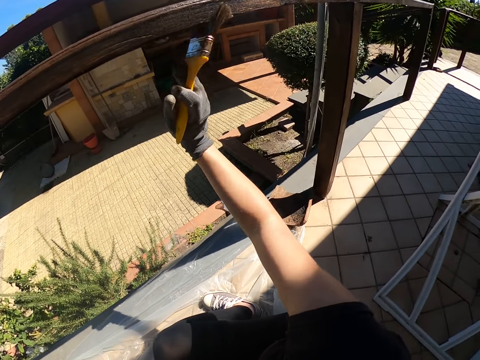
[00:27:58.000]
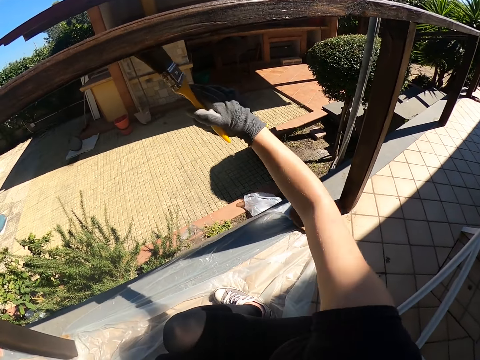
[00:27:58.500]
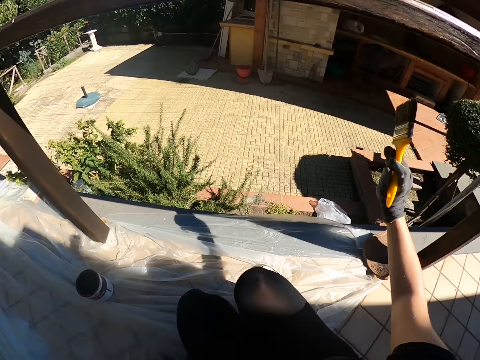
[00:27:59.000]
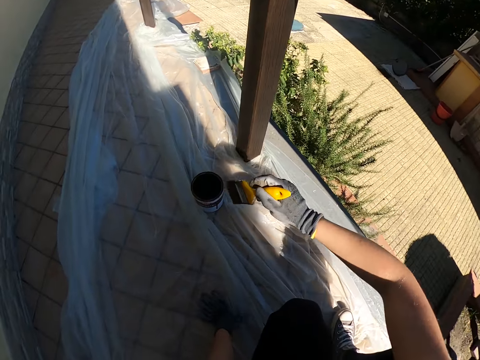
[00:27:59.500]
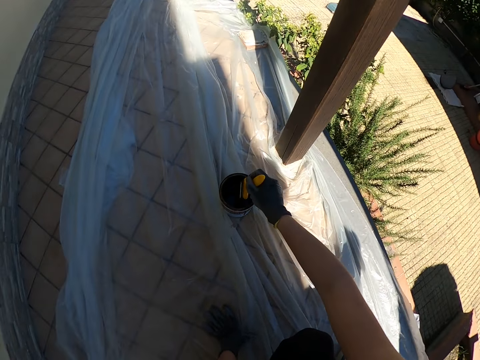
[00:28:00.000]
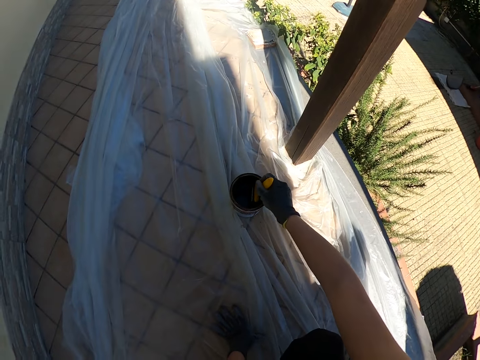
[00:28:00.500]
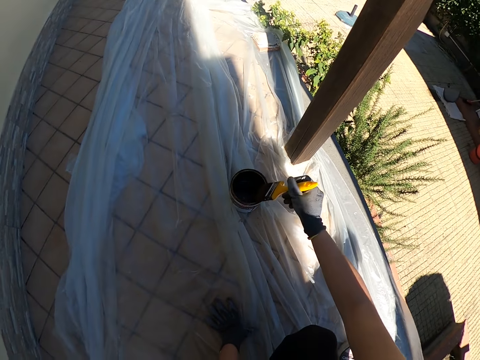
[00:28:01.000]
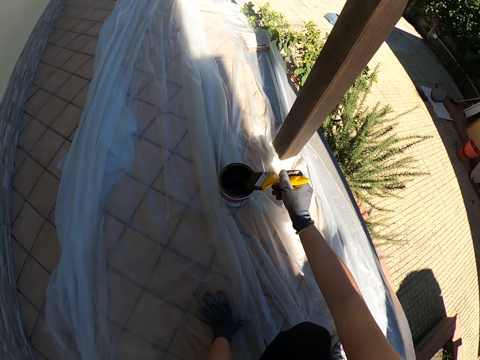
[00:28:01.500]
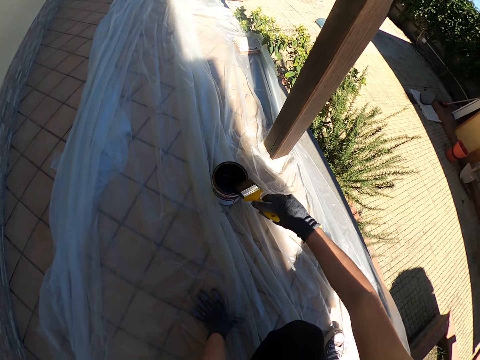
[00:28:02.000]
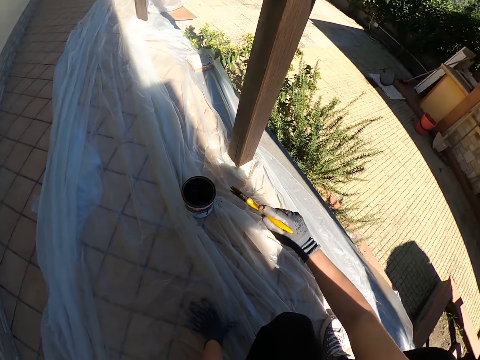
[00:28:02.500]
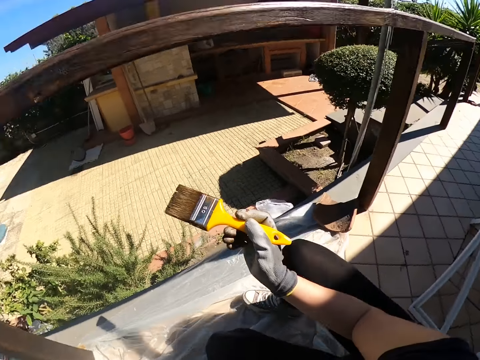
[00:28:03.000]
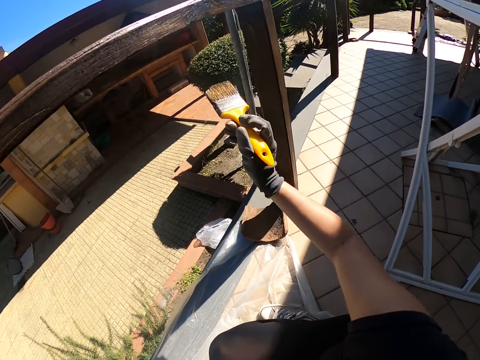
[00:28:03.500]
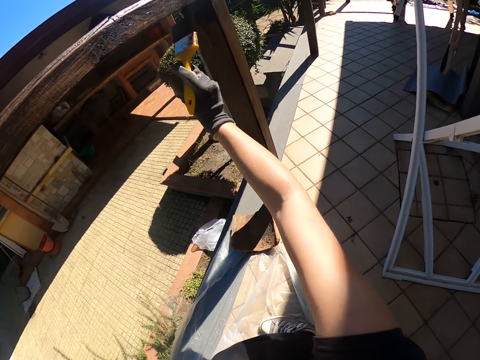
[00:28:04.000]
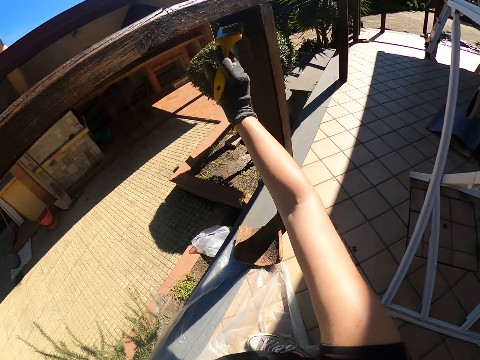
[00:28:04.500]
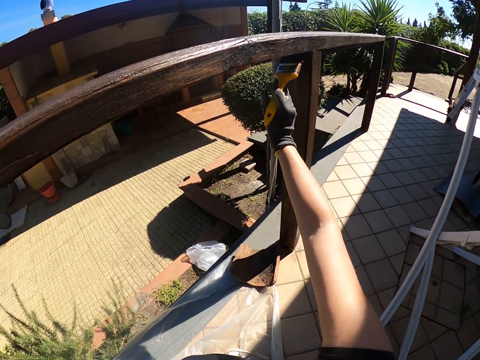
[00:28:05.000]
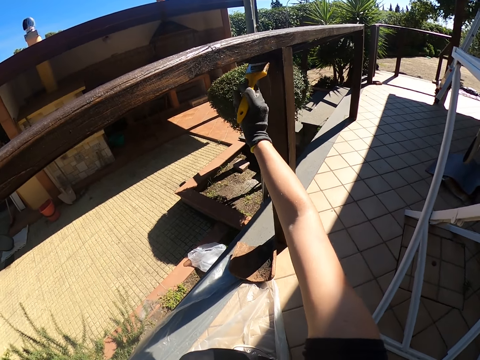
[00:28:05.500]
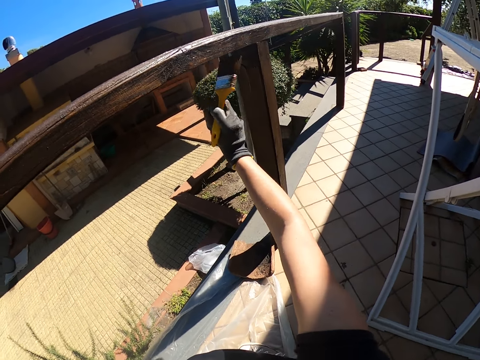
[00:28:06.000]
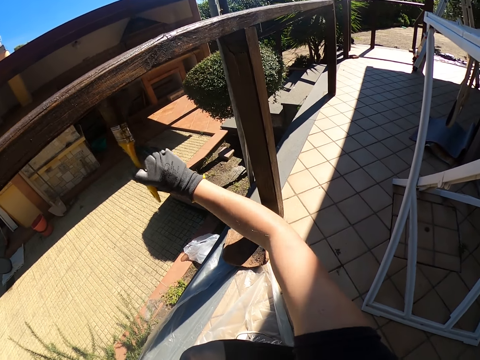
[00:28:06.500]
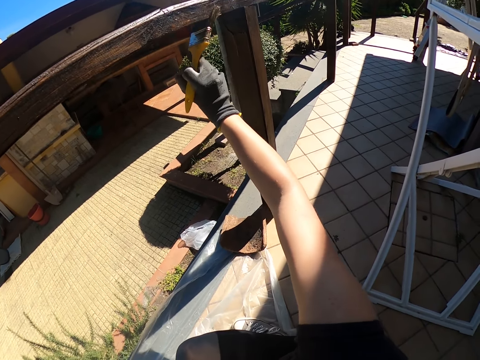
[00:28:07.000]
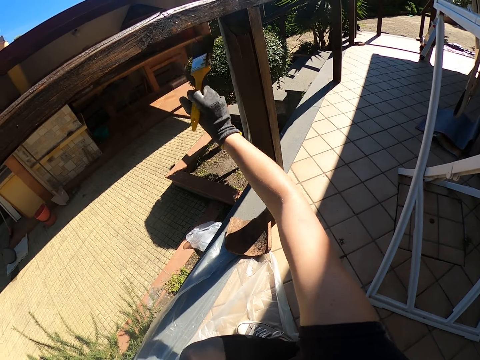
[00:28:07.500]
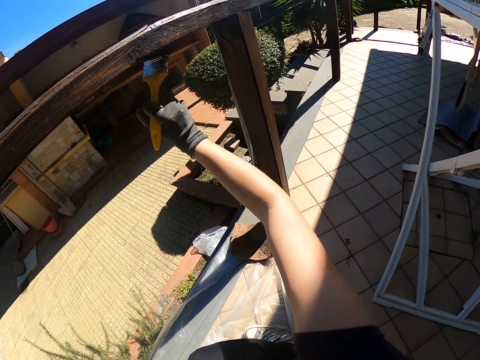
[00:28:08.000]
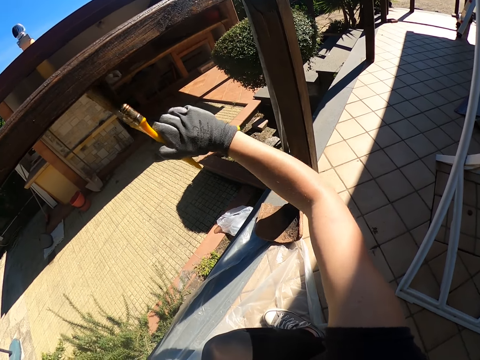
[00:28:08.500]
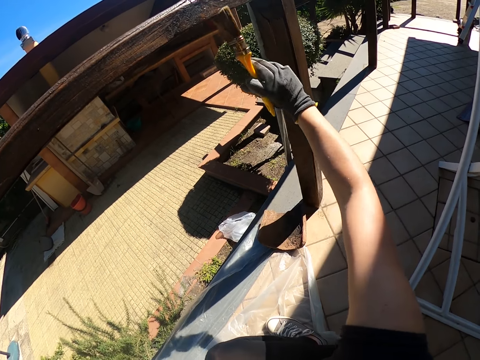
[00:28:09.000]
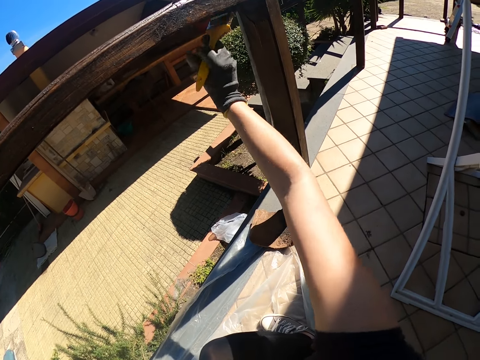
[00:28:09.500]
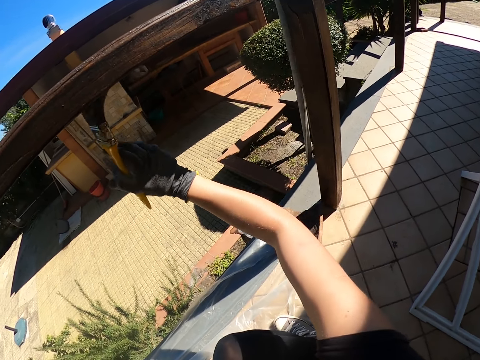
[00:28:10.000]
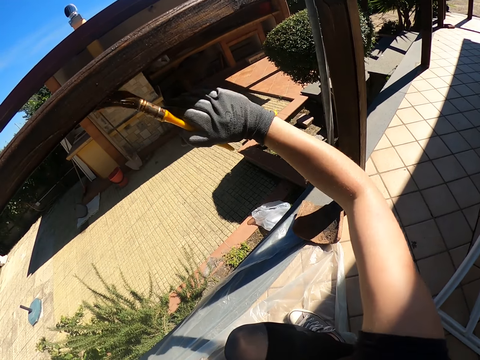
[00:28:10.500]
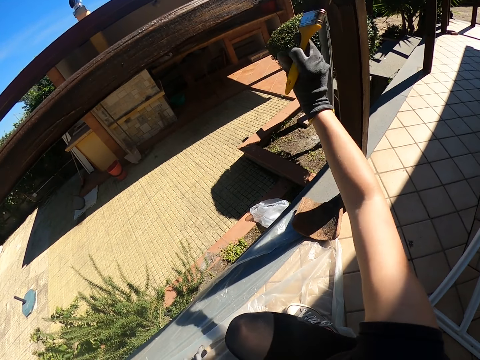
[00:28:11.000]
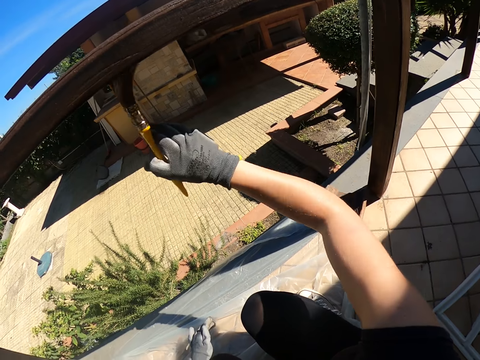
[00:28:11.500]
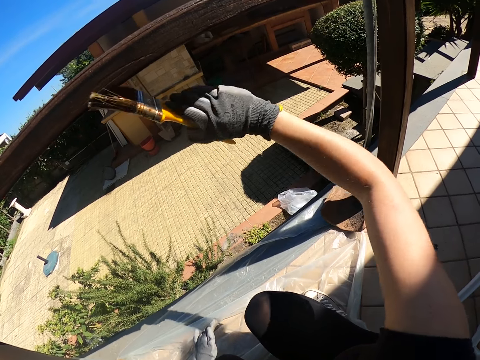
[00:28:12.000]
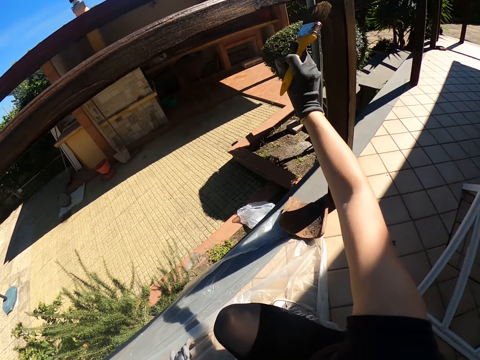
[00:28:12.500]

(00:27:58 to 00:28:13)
The camera wearer dips the paint brush in the can of paint. They clean the paint brush with the edge of the can. They turn to the grill. They paint the joint and down the side of the grill with the paint brush.

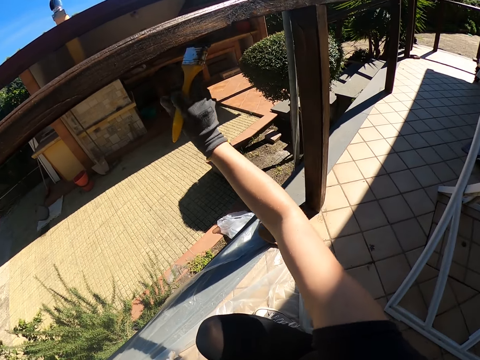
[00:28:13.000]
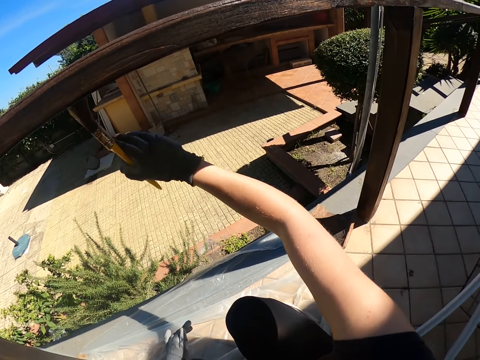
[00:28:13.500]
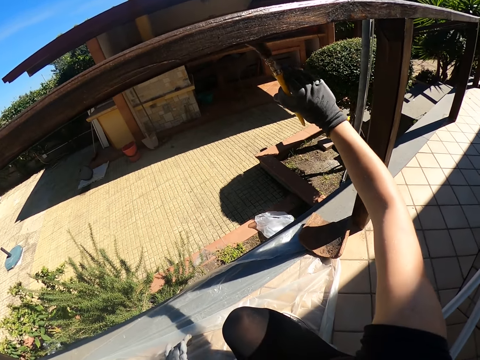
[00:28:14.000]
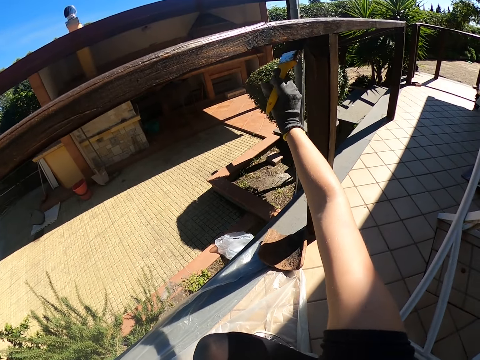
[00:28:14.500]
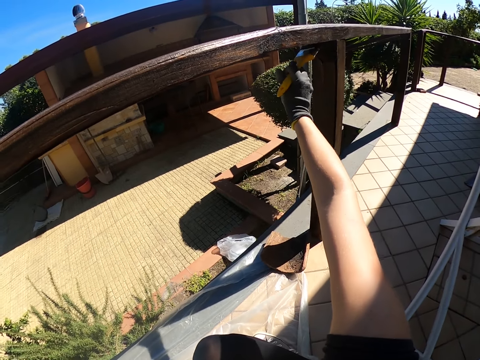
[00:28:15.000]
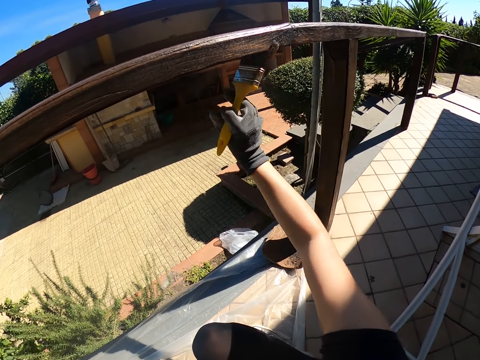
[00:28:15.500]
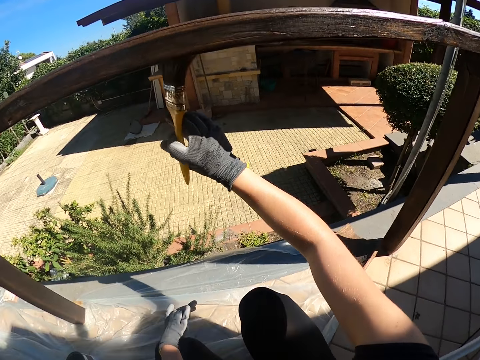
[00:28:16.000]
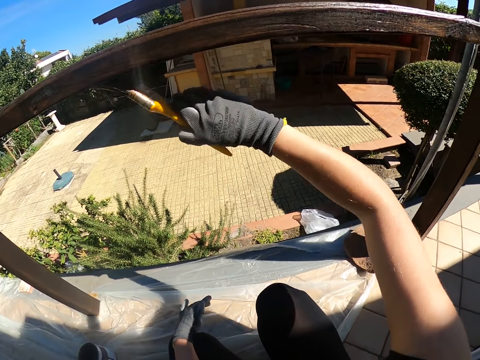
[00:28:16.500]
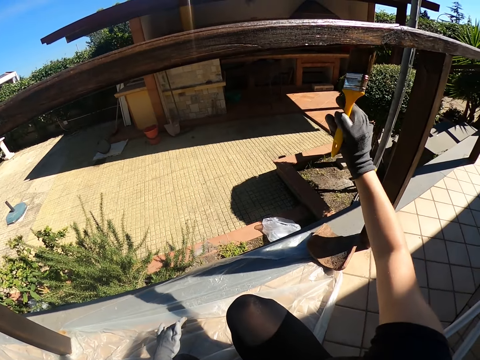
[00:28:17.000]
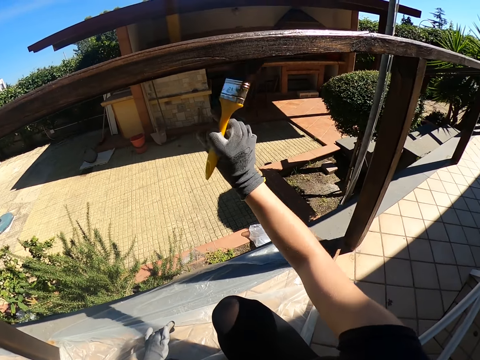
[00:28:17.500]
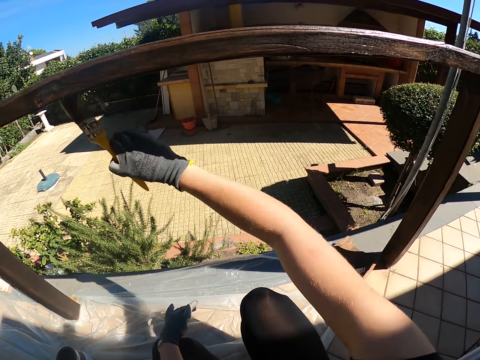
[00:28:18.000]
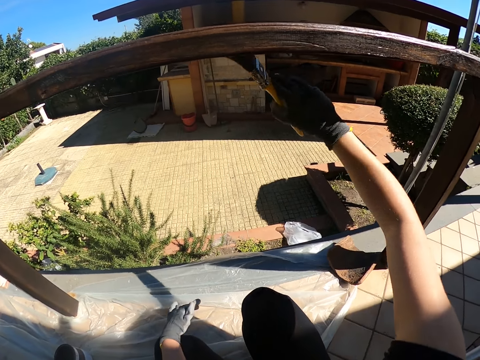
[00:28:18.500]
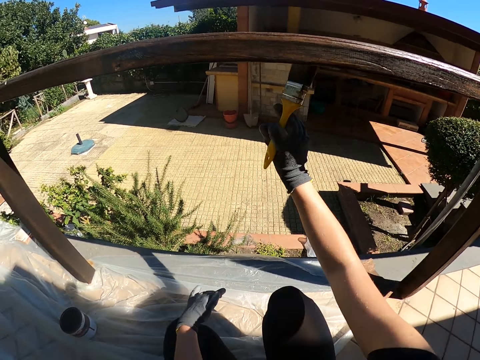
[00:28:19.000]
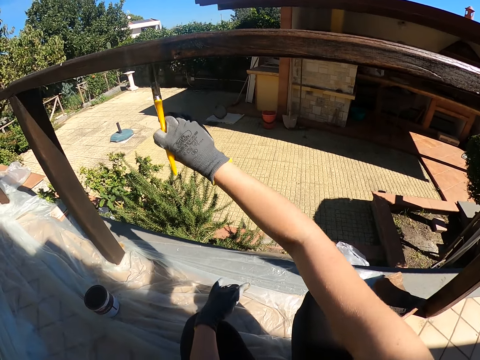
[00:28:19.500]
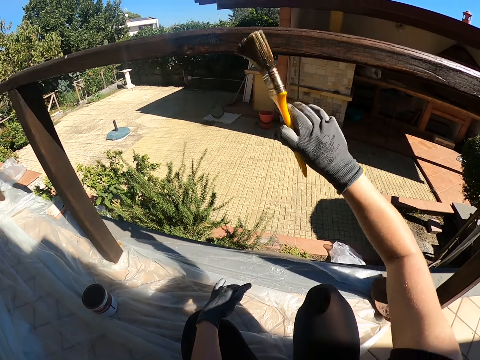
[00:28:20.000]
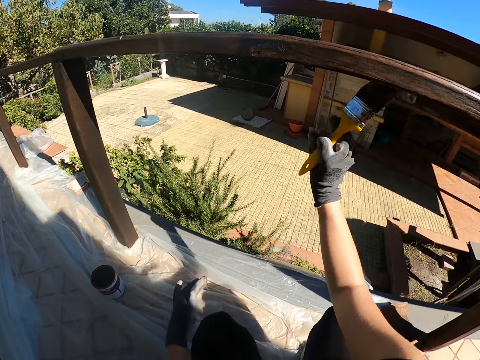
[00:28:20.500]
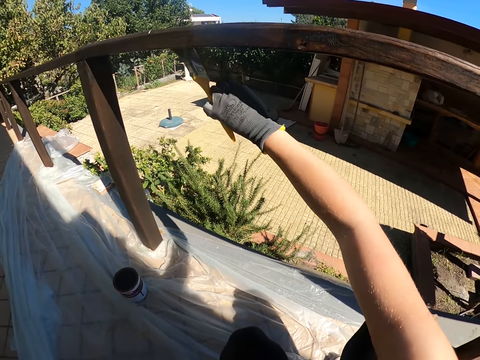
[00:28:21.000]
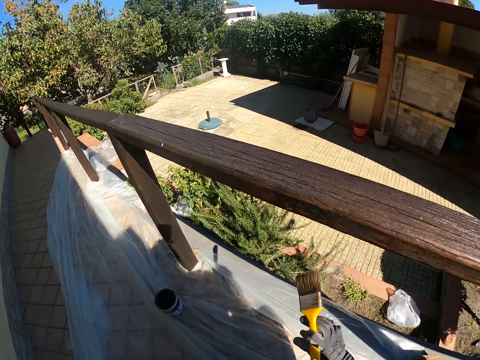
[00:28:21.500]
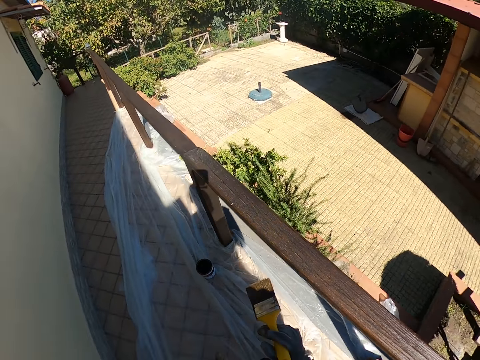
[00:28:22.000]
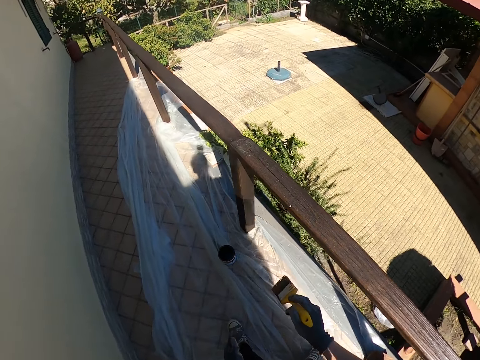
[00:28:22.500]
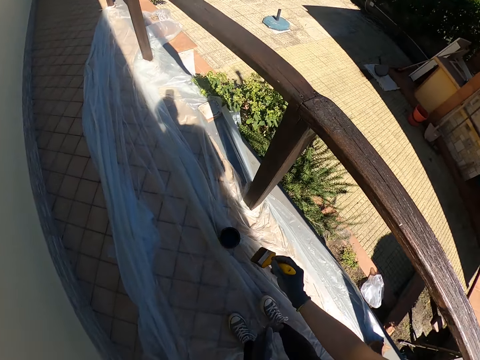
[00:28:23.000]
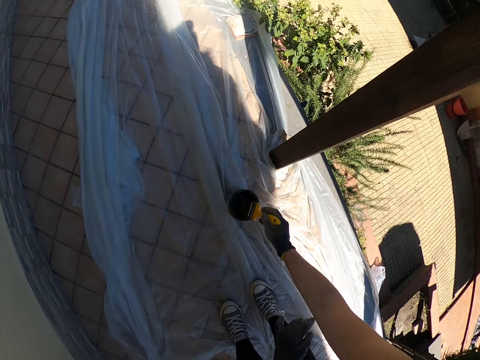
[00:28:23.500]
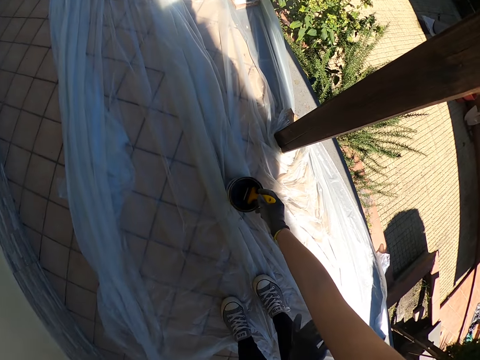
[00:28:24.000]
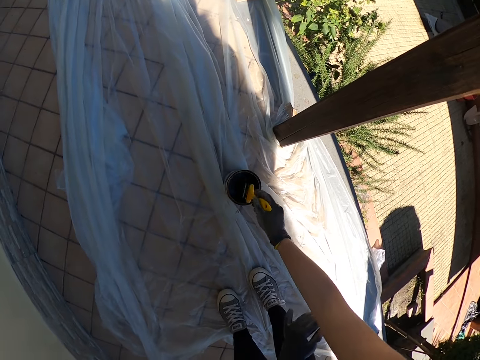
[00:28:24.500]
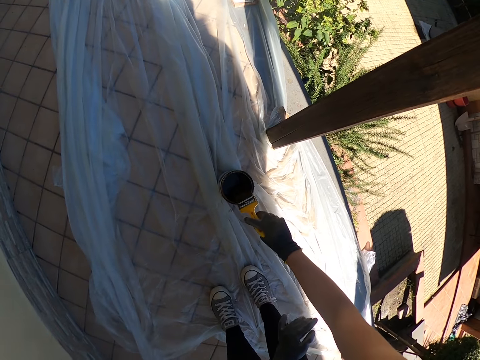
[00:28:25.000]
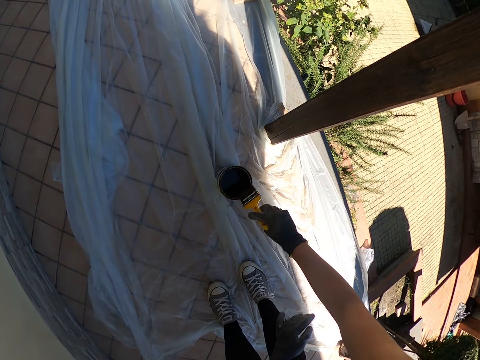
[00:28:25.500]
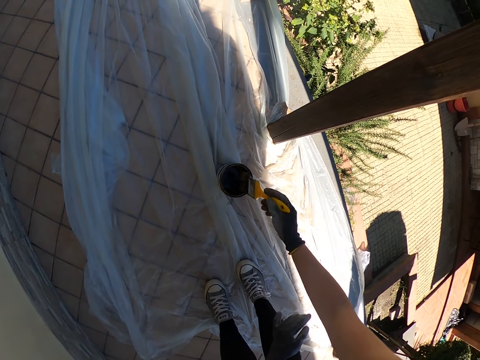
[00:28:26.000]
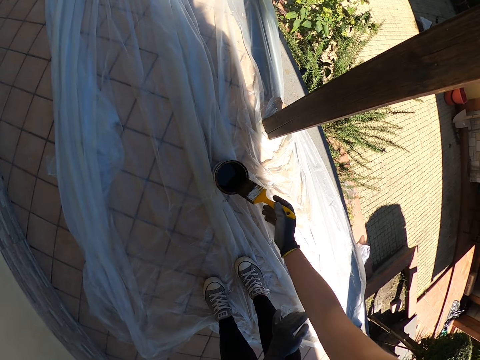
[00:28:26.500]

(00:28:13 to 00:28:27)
The camera wearer stands upright. They walk towards the paint container or can. They bend on the container. They scoop paint with the paint brush. They clean the paint brush with the edge of the can.
